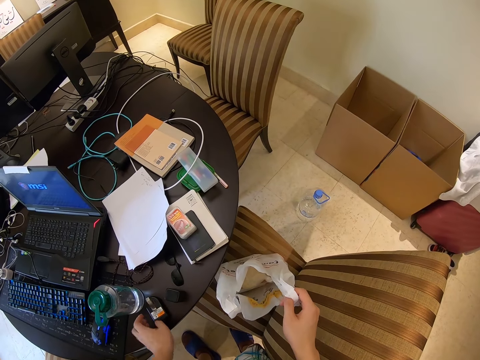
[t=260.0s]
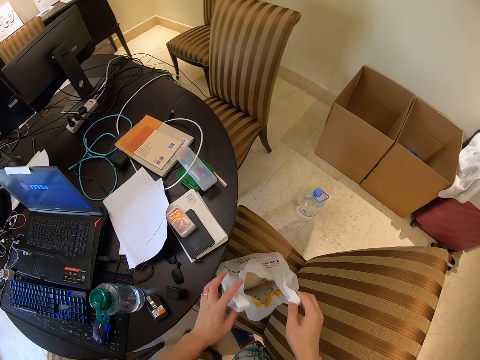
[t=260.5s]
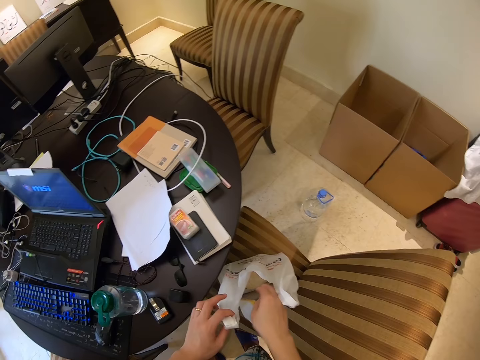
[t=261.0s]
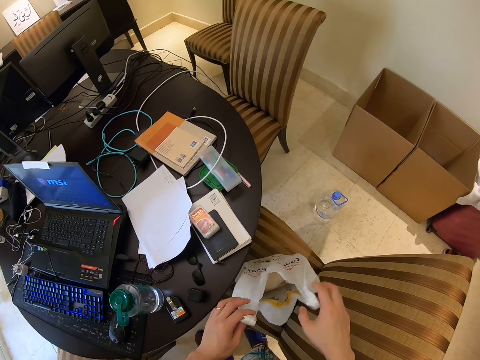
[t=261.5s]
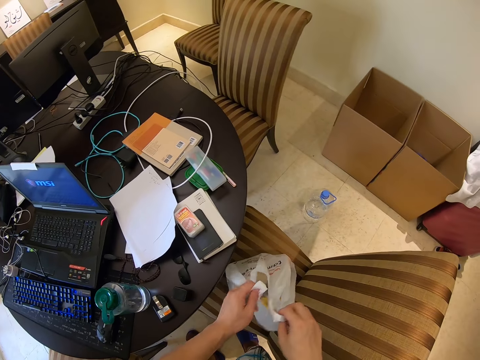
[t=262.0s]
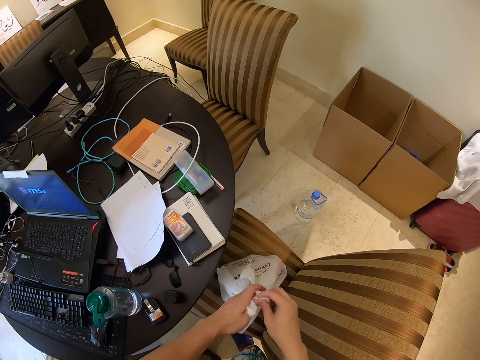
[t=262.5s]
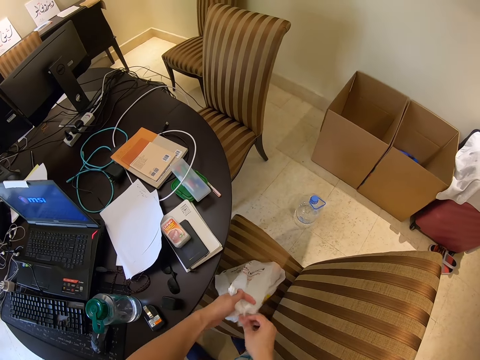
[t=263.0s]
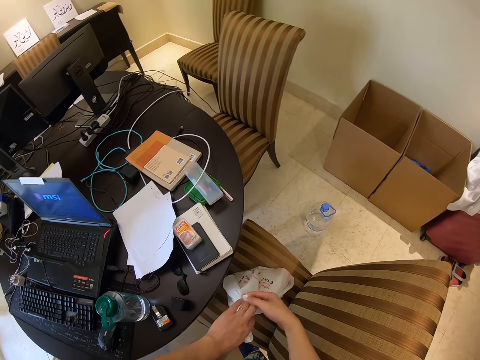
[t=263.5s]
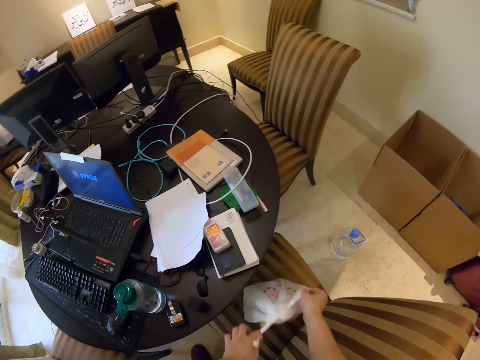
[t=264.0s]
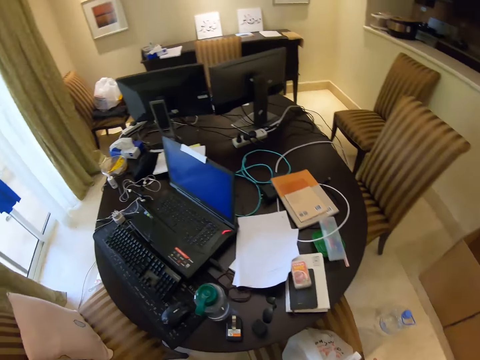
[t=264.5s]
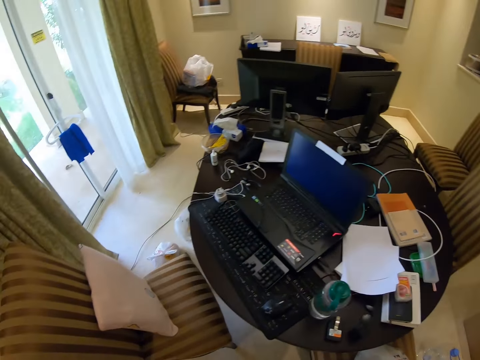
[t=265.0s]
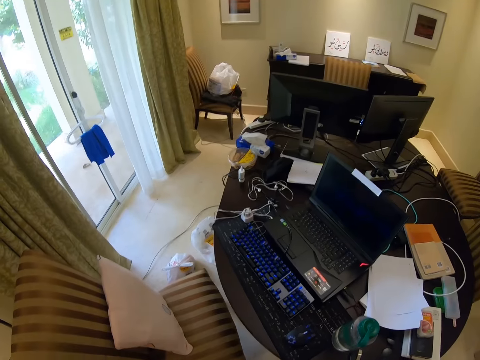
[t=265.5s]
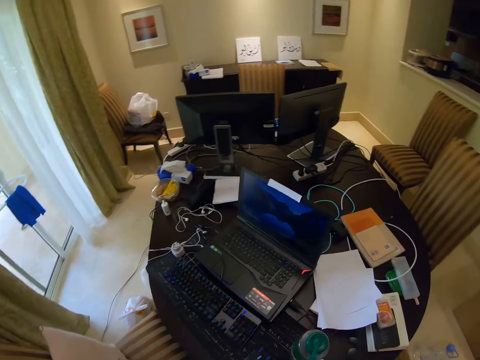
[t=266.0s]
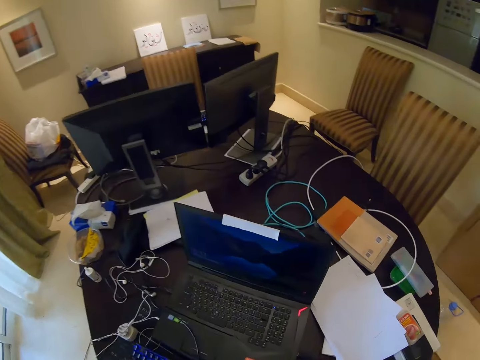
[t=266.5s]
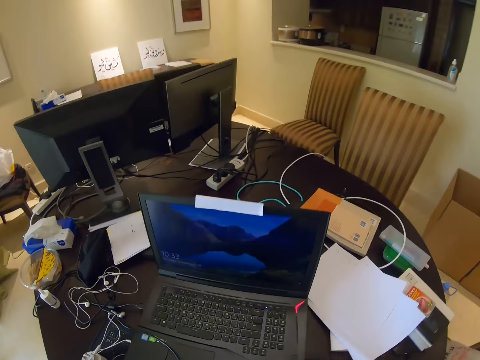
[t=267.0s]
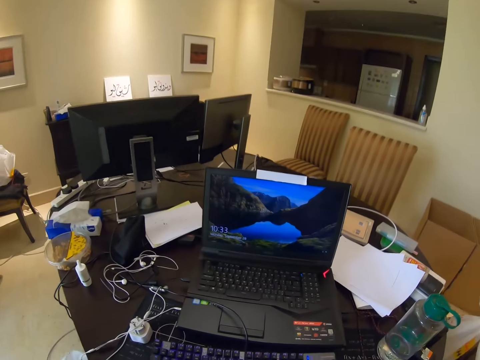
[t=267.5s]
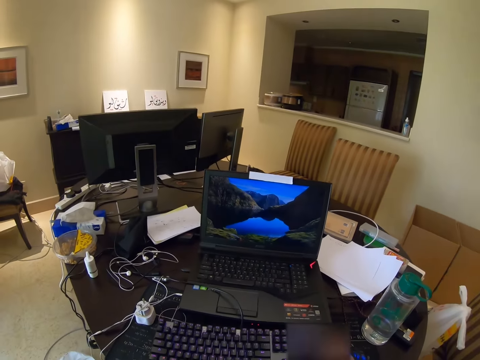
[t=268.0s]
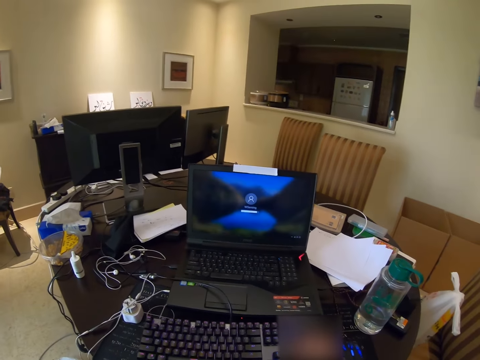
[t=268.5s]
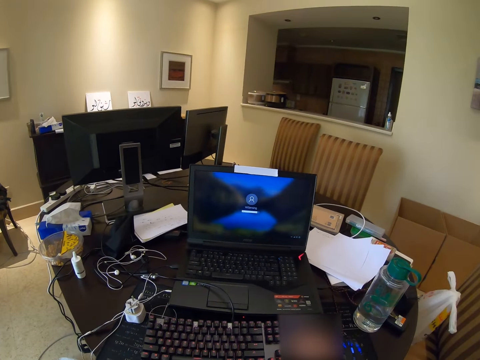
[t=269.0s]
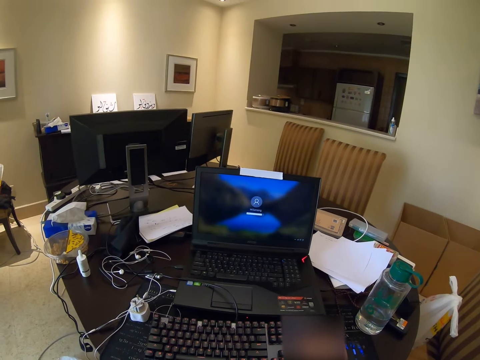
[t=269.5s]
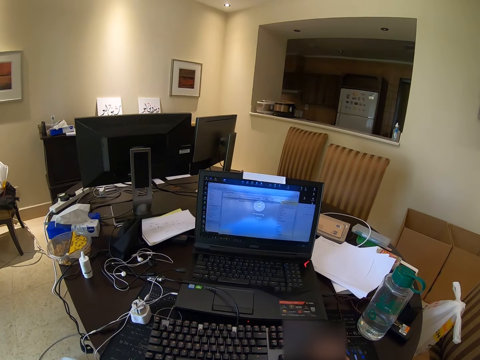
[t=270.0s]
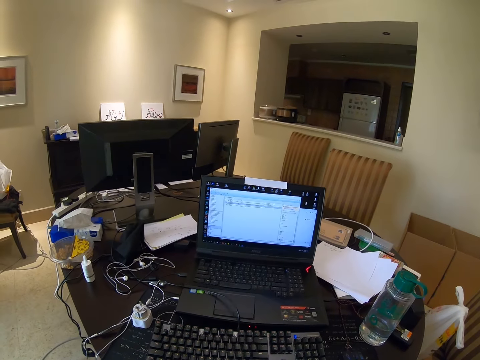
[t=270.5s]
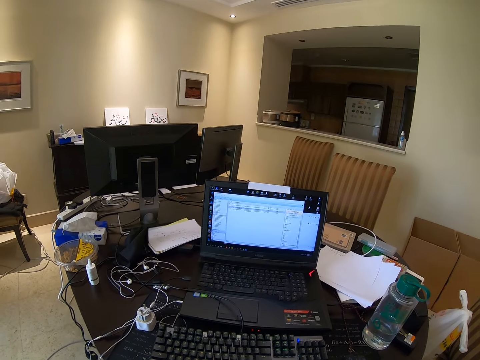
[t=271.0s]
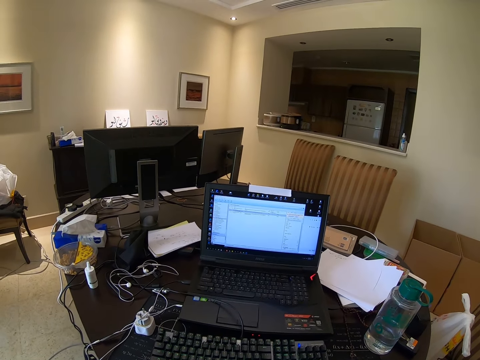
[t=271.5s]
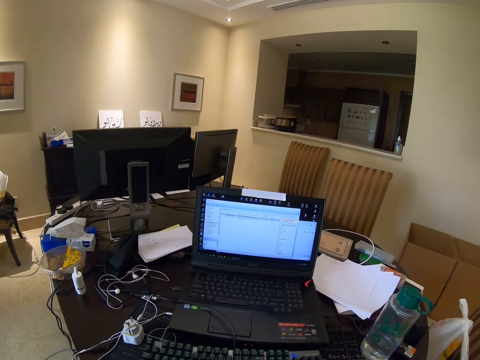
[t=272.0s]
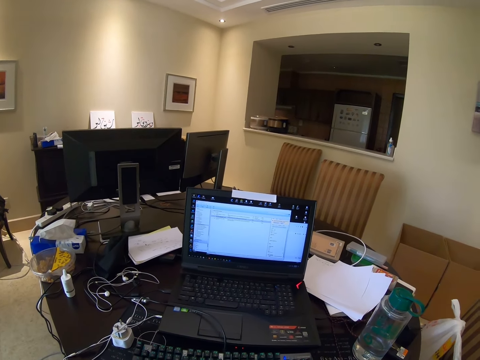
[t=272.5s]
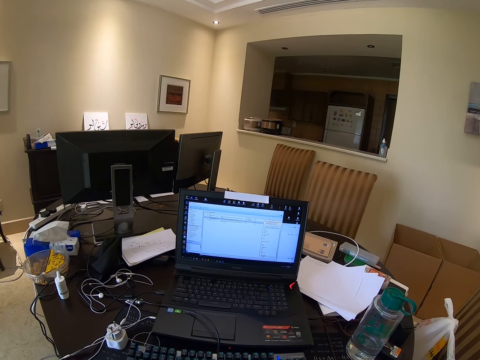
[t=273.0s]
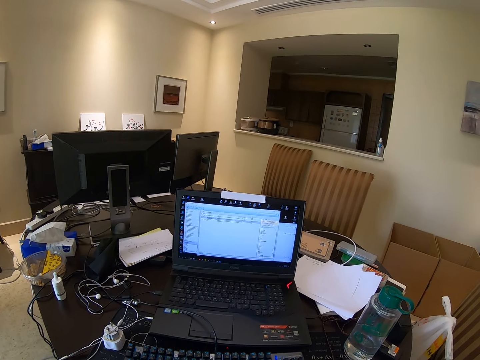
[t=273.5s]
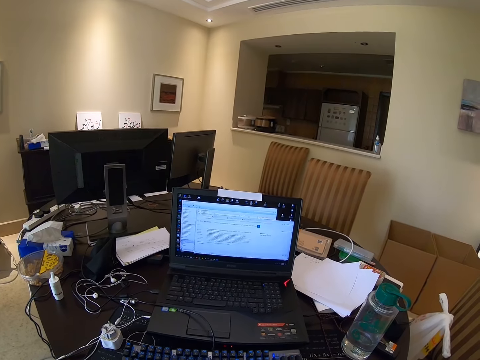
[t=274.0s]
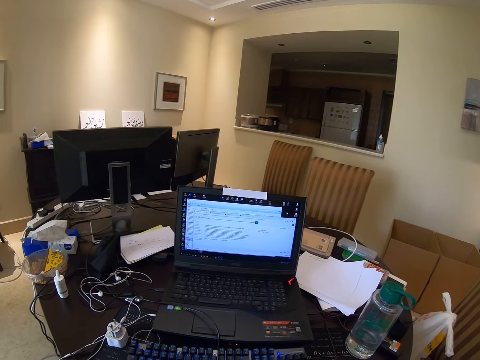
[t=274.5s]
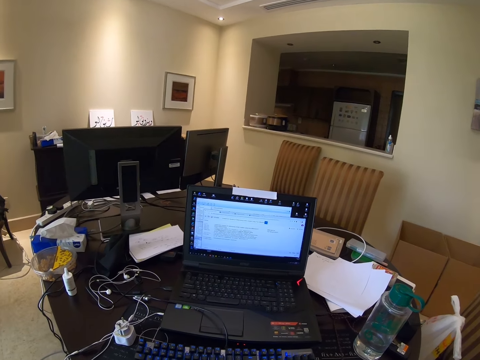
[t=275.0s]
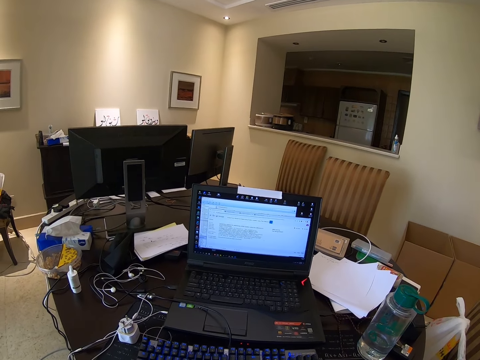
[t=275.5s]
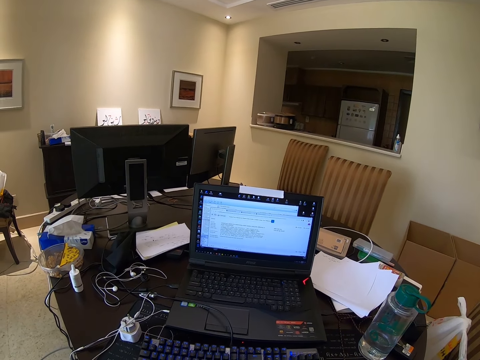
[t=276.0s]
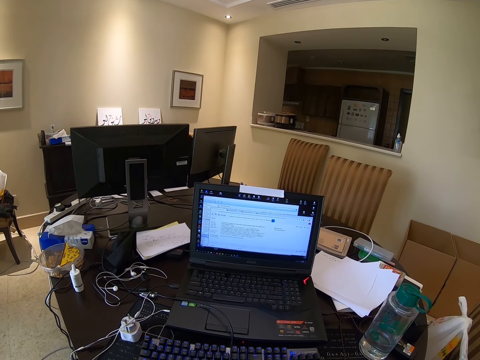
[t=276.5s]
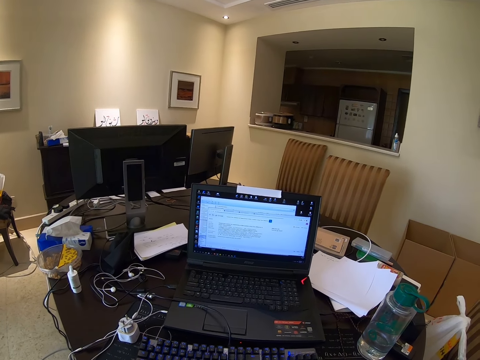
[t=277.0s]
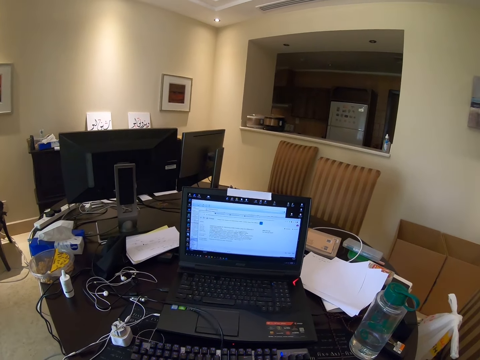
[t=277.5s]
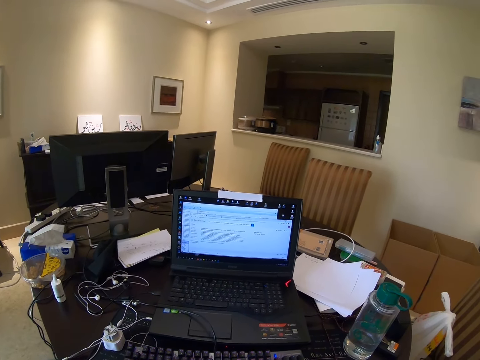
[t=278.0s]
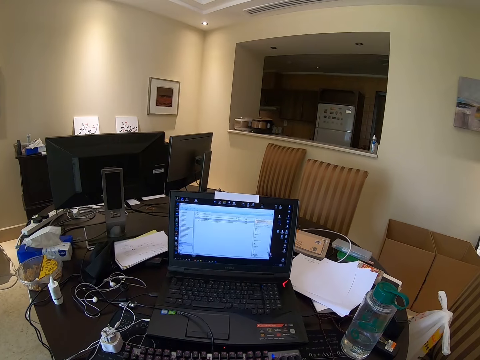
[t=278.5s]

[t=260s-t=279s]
The camera wearer opens the carry bag. They close the carry bag. They sit down. They touch the laptop. They use the laptop.

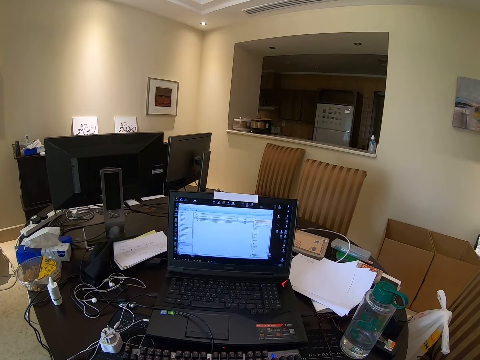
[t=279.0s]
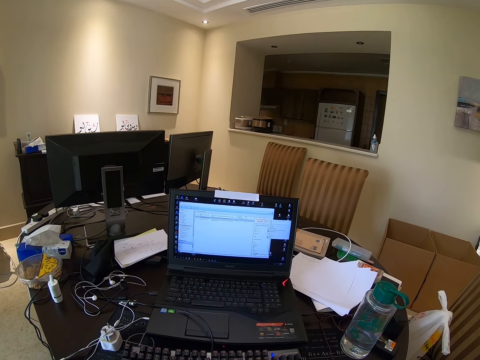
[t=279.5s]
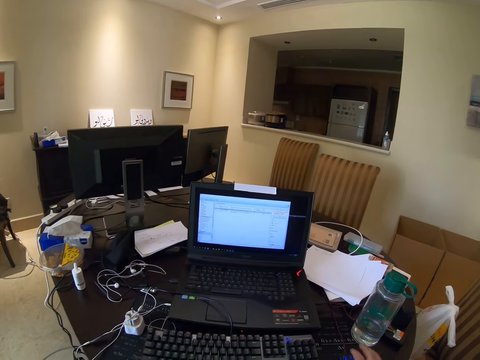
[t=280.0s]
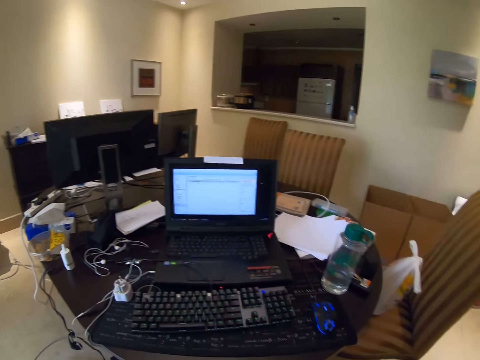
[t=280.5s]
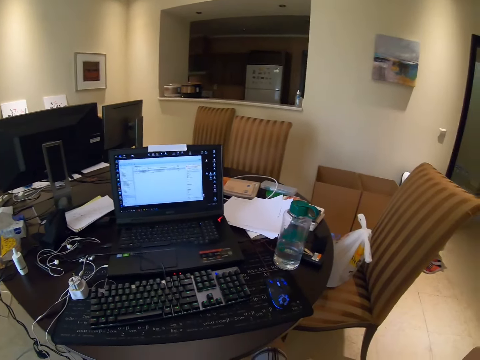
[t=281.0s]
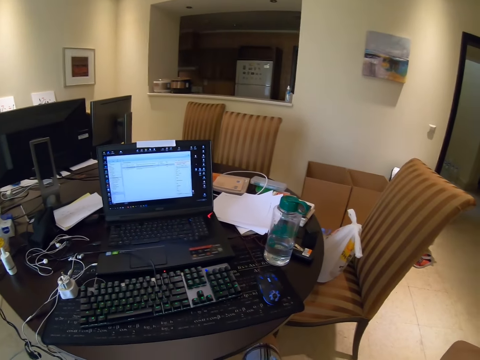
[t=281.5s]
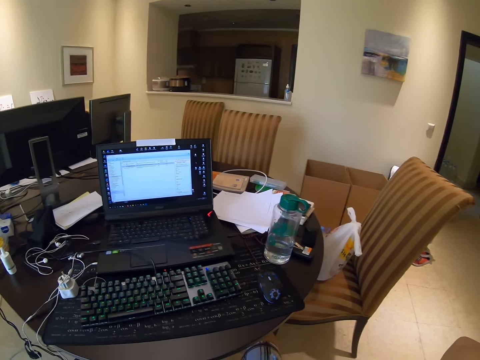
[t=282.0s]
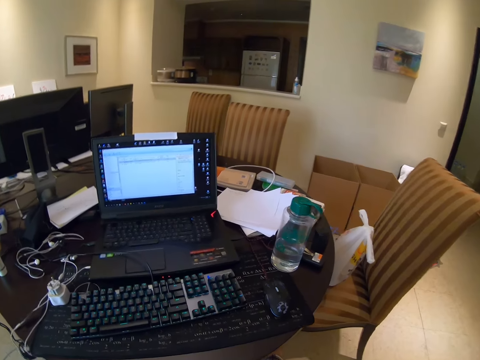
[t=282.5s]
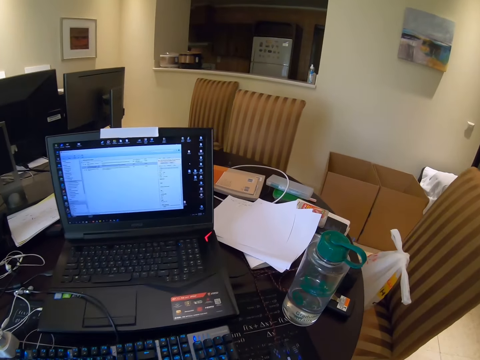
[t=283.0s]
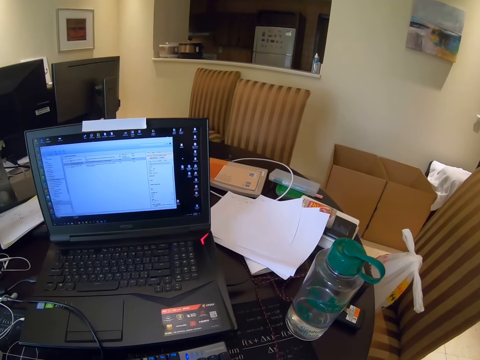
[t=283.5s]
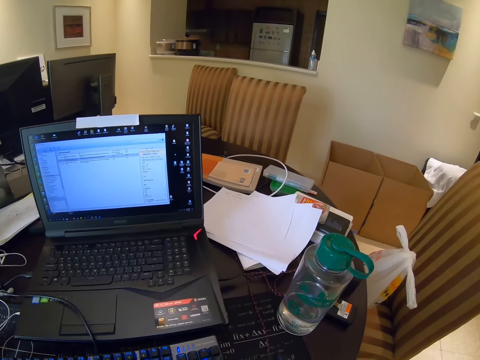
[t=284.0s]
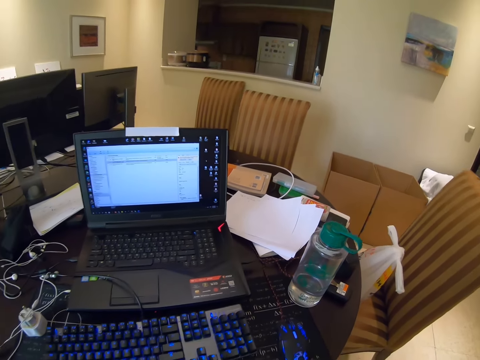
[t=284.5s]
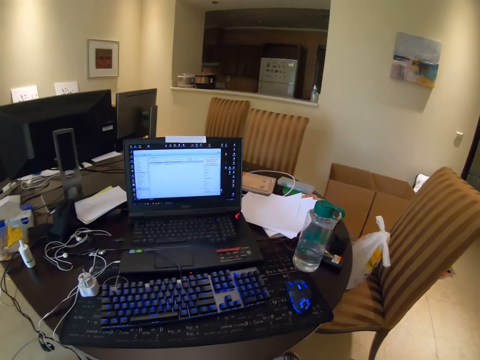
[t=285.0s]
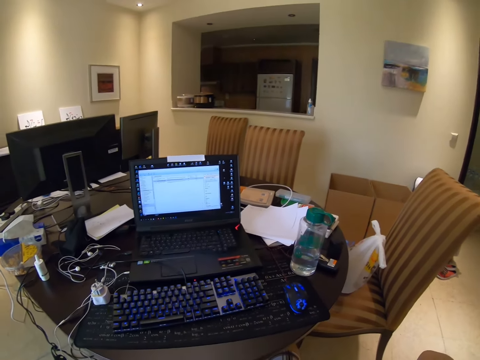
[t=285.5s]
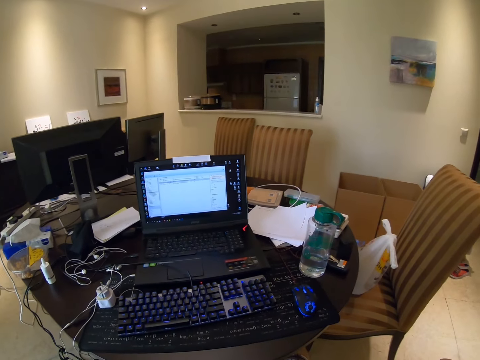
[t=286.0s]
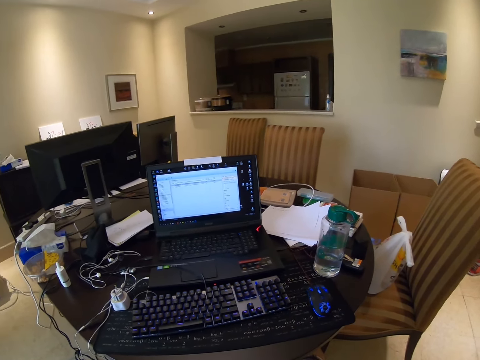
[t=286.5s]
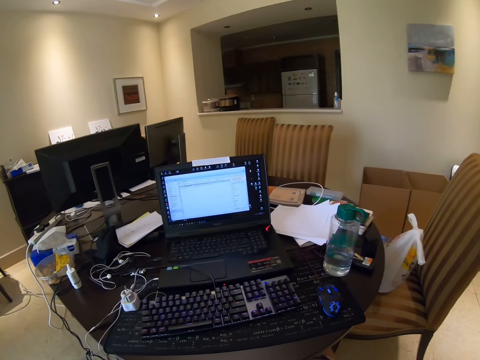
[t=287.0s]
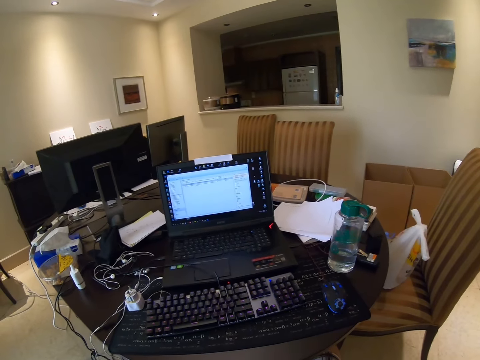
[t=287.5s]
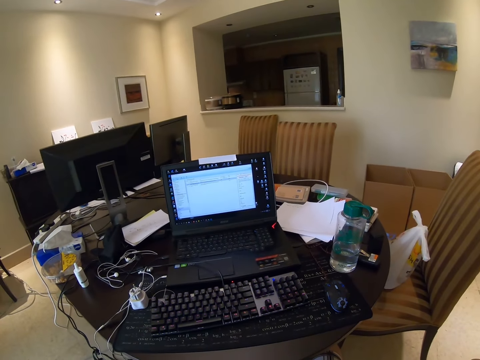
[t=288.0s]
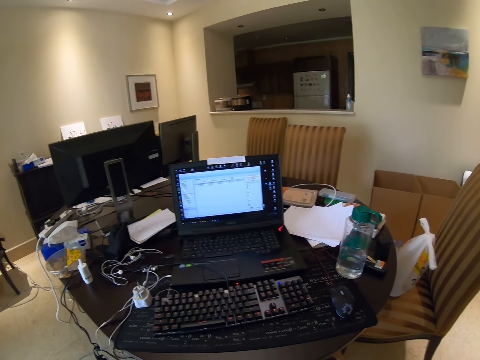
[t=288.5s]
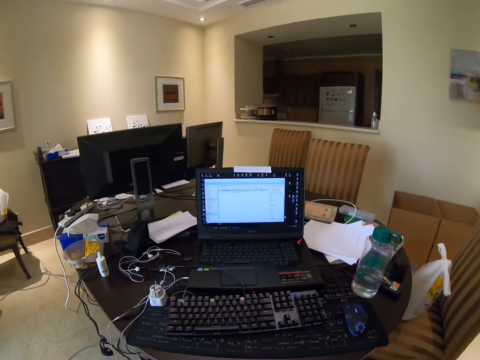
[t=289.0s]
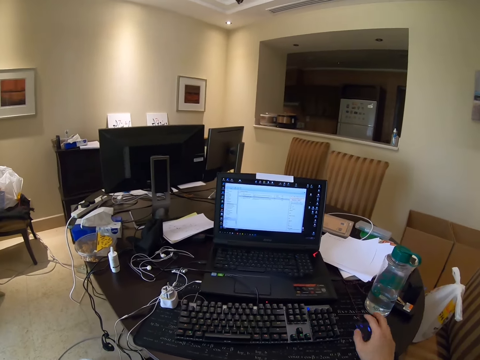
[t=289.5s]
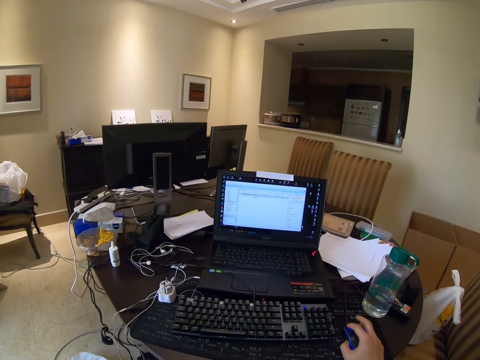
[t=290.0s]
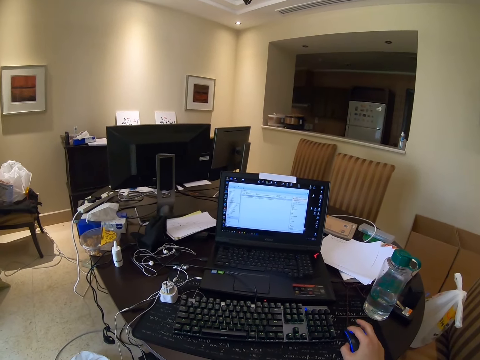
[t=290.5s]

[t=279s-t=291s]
The camera wearer holds the mouse. They use the mouse and scroll the laptop.
